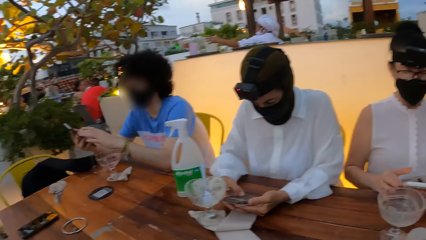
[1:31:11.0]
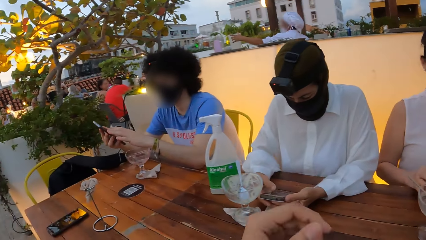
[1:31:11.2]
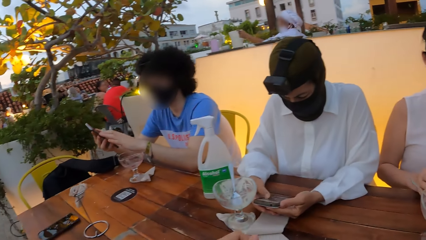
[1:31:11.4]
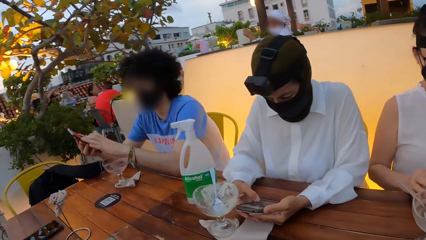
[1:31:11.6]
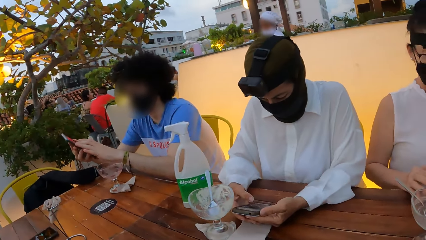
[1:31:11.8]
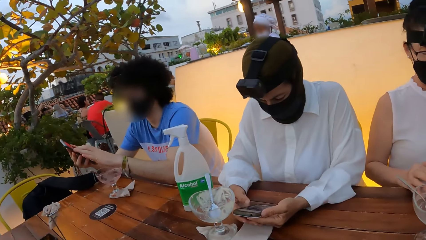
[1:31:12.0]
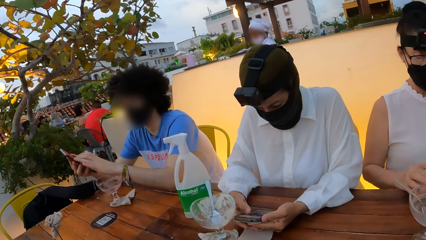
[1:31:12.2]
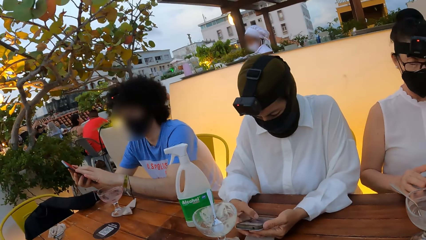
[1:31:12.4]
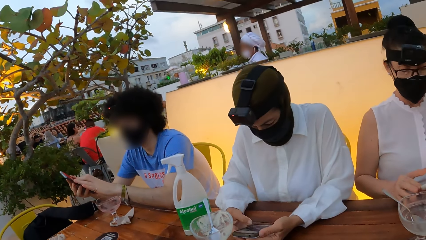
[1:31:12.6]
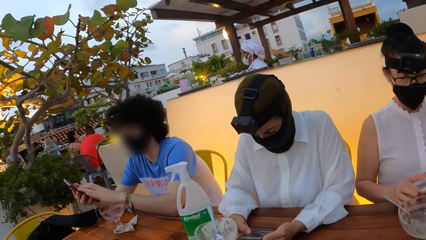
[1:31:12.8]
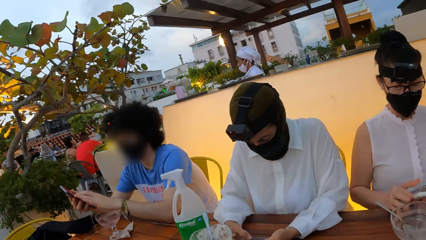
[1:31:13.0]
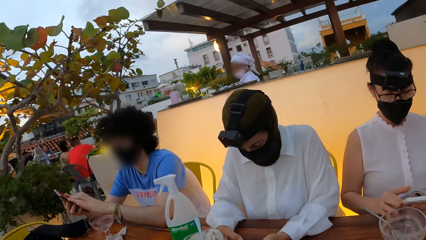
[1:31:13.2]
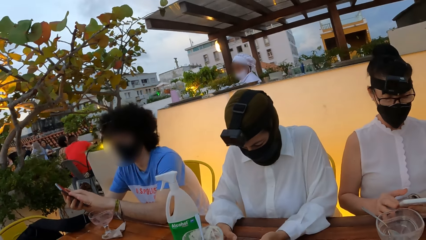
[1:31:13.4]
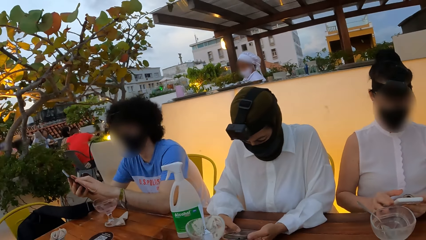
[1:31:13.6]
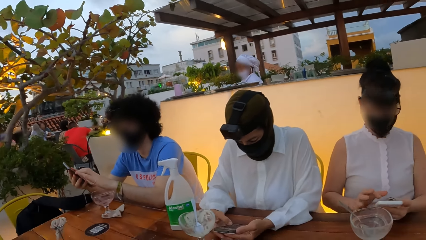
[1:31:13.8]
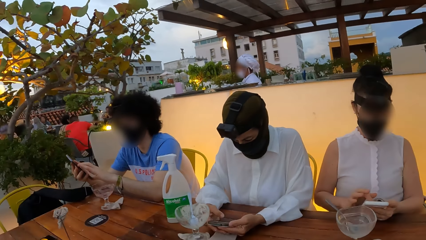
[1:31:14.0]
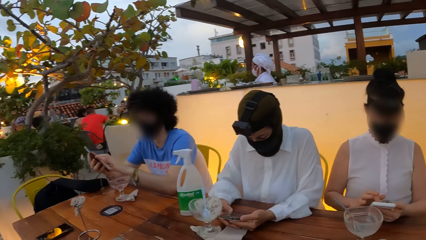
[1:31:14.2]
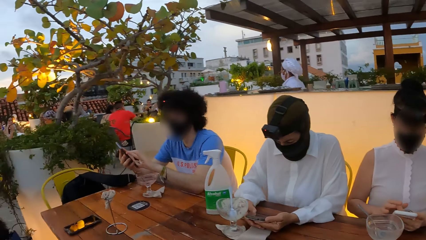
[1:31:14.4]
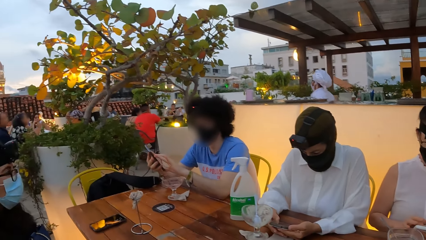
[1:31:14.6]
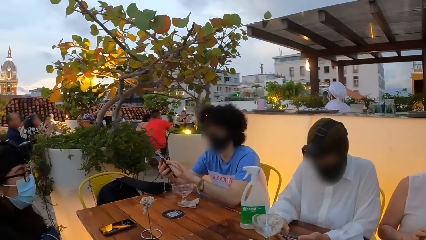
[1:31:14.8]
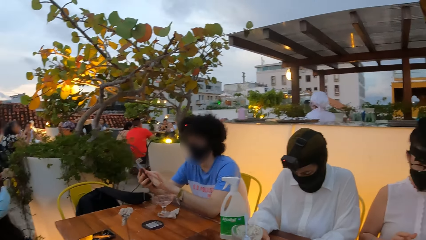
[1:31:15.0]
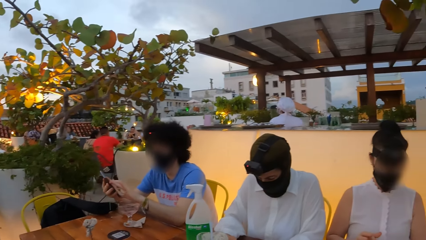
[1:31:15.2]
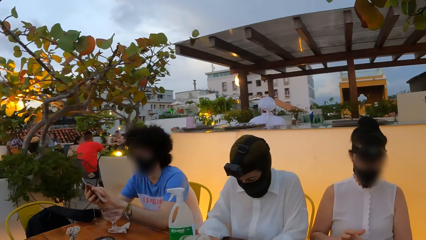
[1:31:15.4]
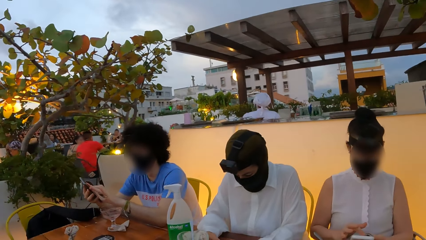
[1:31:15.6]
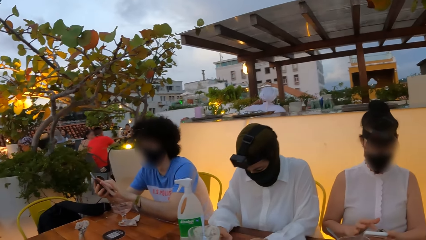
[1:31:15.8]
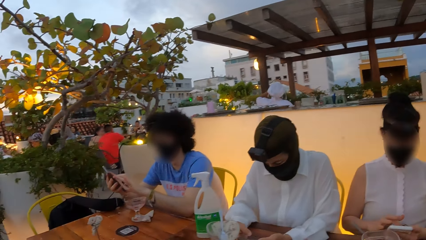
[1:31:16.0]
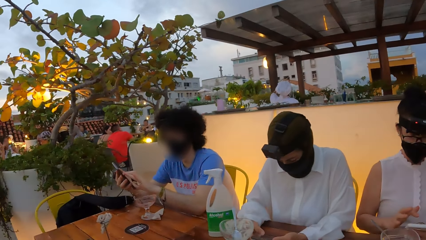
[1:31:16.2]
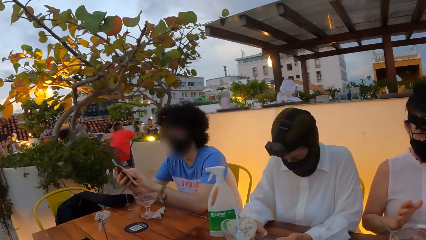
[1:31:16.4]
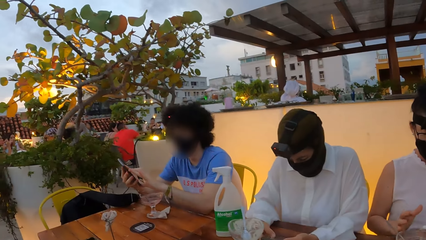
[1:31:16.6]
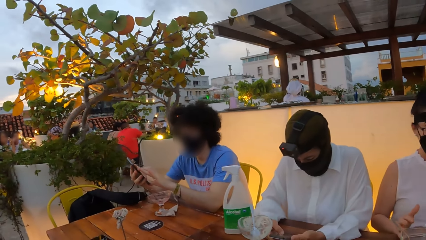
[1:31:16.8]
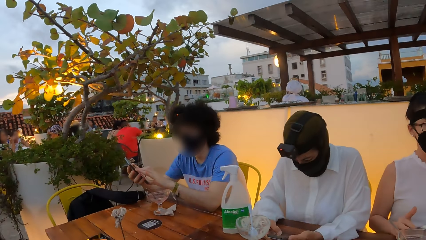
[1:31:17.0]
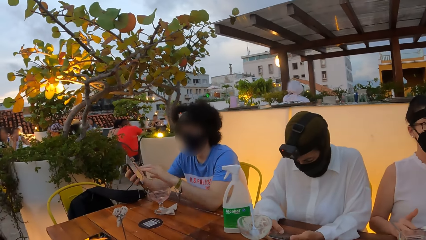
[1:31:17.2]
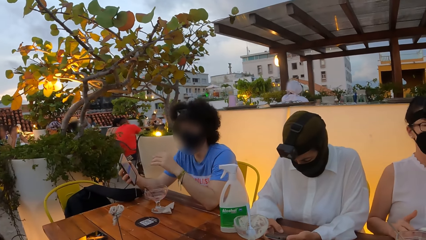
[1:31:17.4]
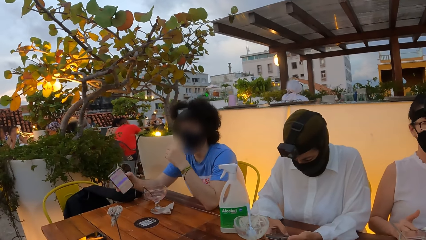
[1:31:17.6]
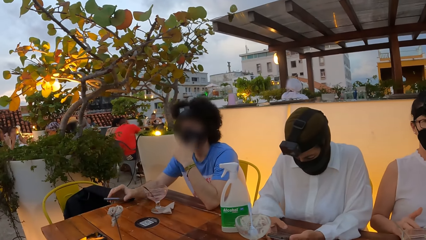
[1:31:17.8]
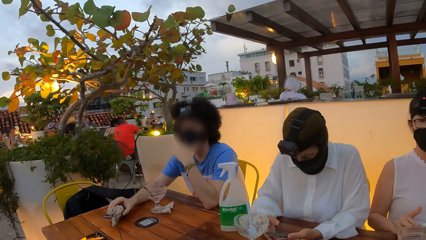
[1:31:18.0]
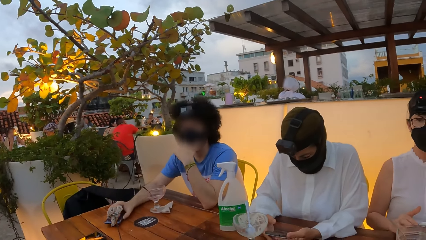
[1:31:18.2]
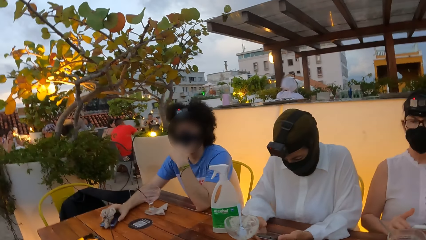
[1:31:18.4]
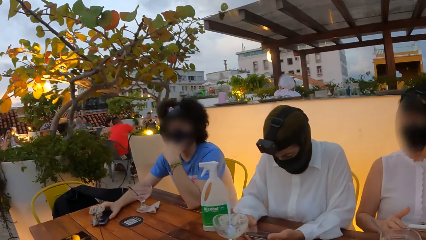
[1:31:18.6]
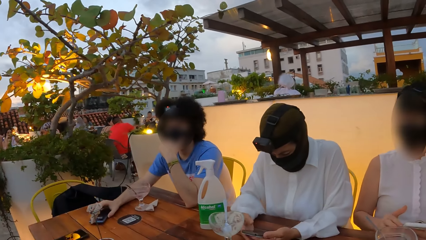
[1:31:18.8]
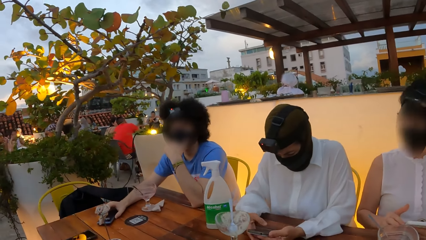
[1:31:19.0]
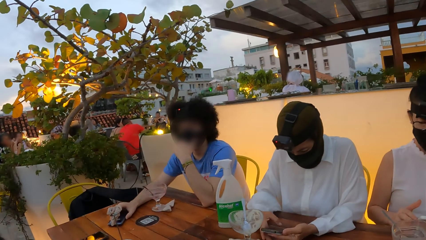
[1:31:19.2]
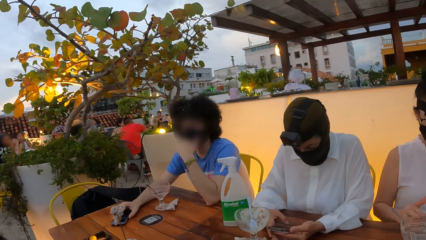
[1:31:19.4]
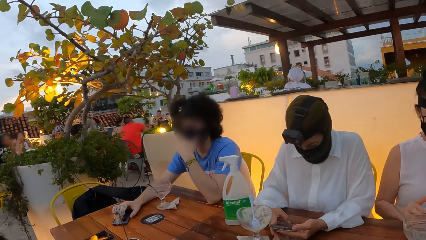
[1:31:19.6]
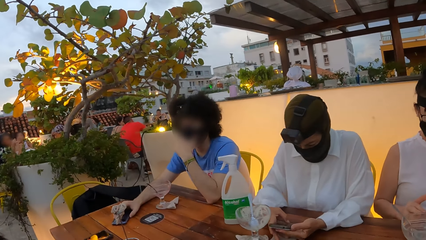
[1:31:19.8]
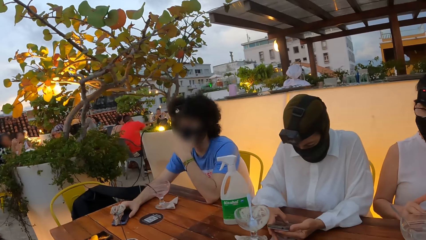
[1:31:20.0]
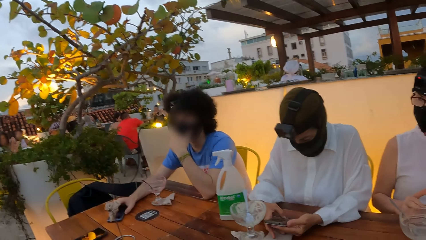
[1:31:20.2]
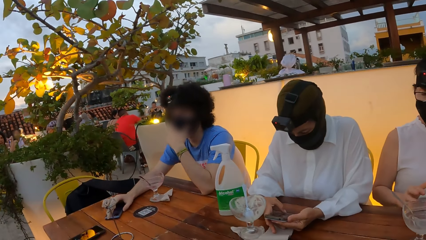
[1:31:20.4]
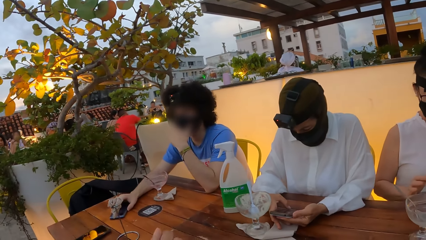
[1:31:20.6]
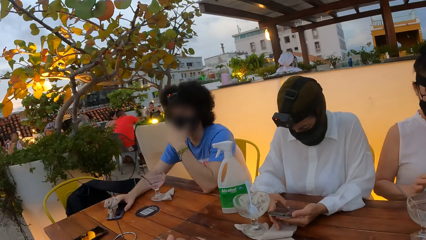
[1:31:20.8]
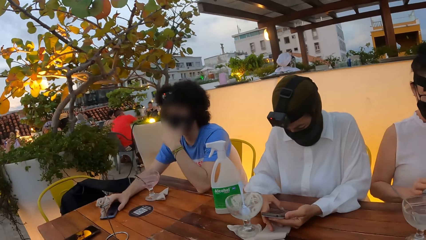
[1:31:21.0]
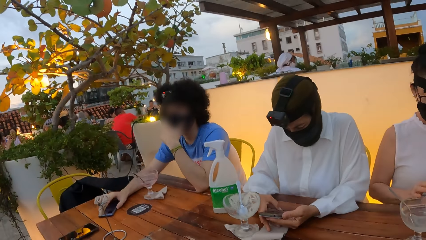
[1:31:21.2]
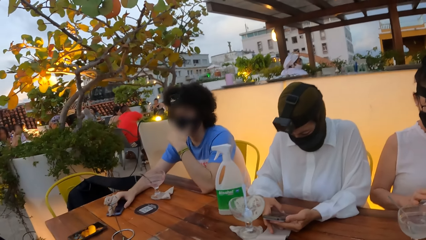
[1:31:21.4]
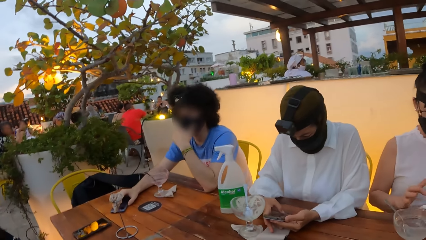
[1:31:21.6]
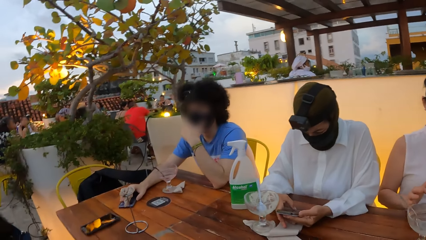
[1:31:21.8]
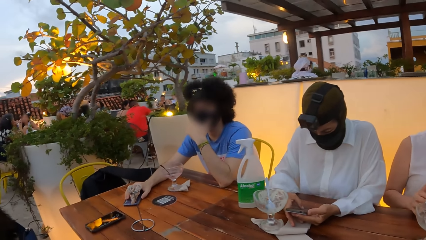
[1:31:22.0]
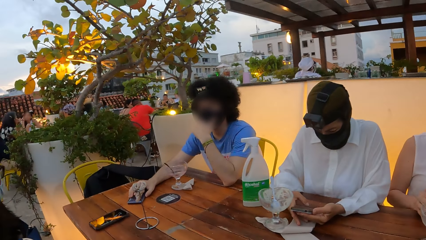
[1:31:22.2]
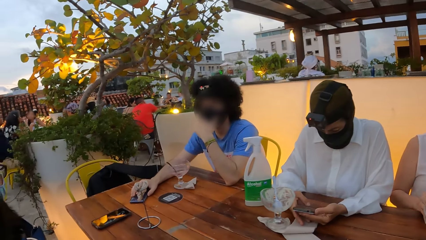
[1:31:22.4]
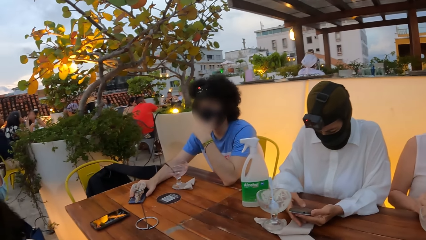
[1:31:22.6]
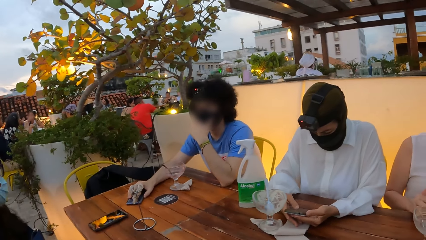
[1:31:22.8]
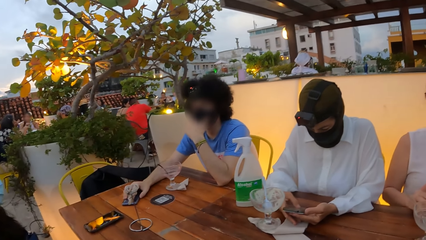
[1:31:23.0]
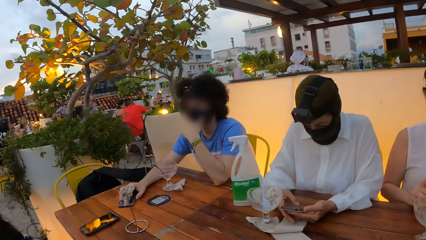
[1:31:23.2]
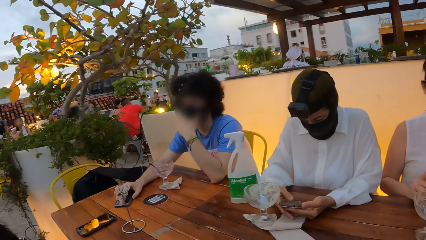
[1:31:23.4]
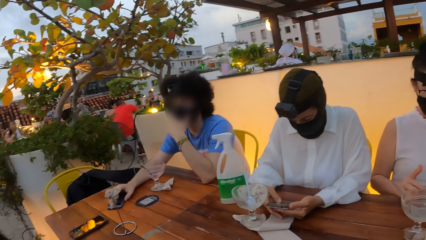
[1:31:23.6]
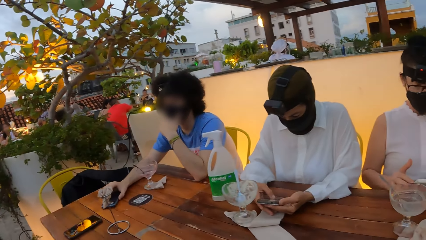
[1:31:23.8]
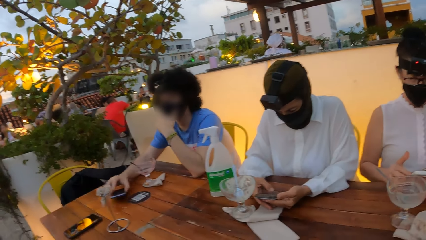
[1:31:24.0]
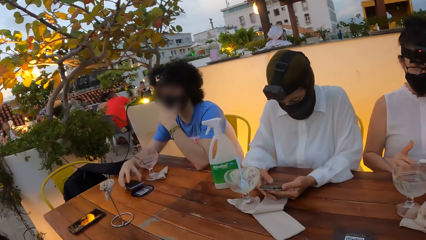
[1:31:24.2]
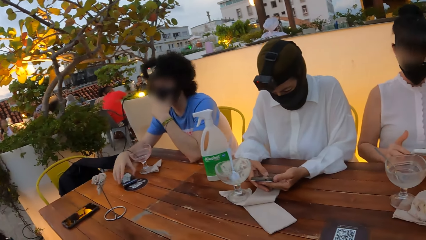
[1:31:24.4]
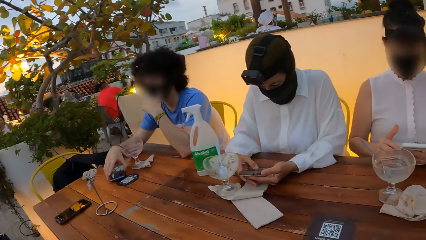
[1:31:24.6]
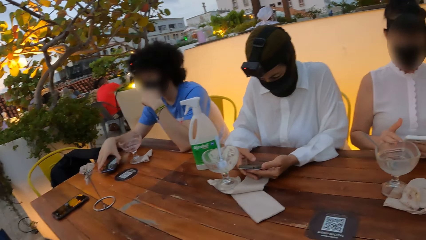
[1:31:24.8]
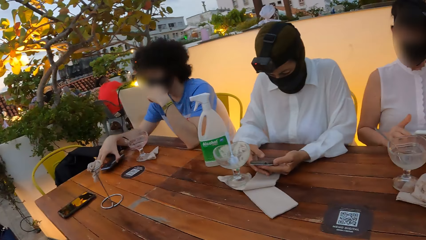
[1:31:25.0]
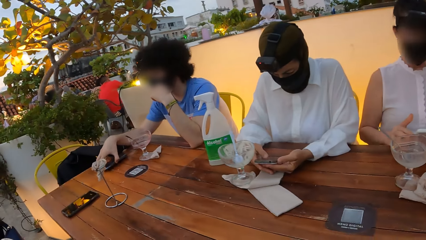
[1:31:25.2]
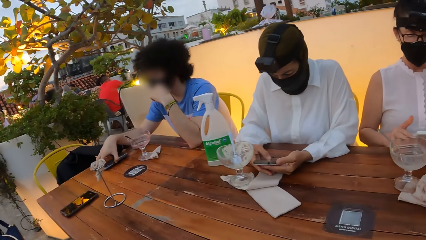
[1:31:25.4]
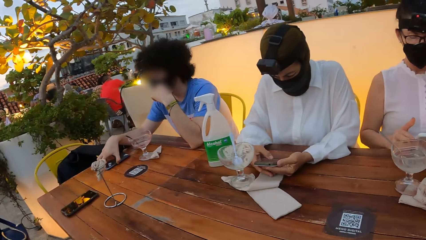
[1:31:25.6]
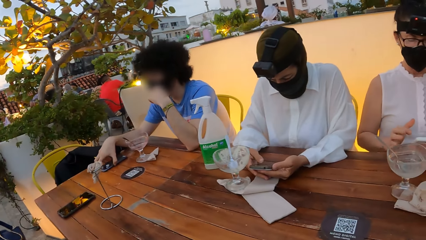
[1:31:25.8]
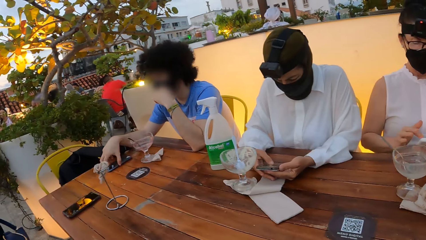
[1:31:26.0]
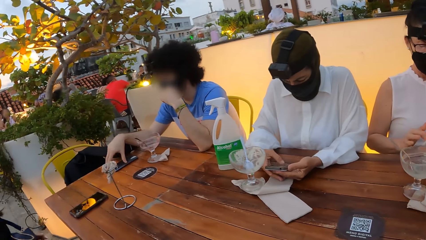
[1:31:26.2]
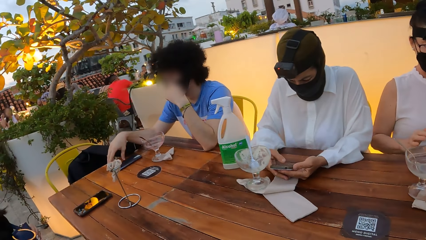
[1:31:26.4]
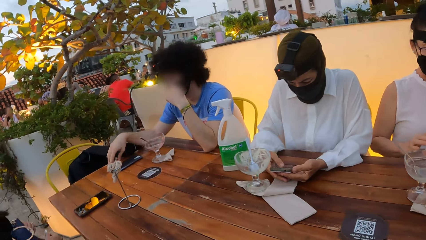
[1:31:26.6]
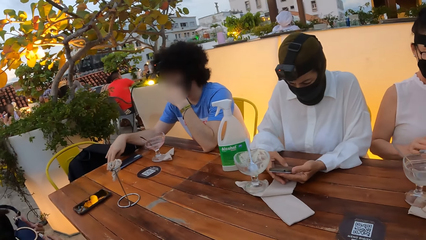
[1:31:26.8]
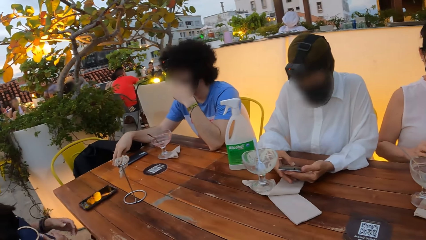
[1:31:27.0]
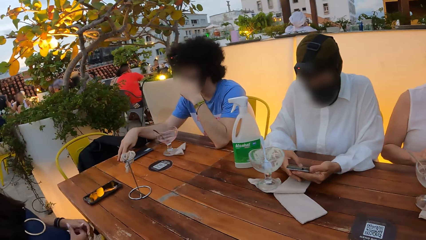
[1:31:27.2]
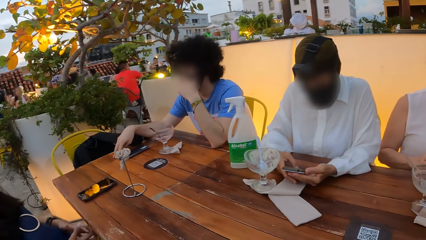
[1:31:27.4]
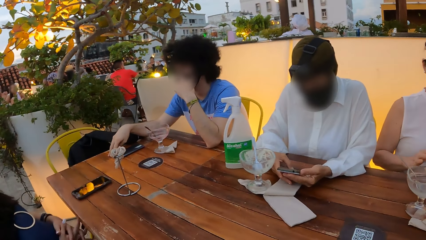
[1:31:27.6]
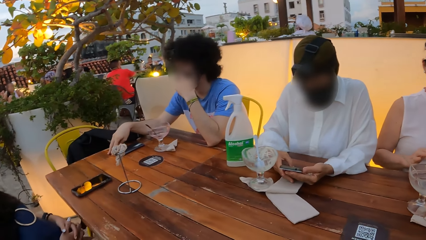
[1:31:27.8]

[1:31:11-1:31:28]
A woman uses her phone.
